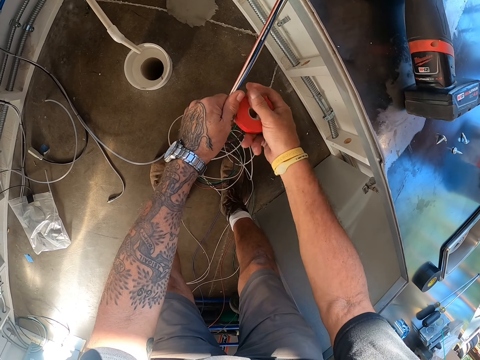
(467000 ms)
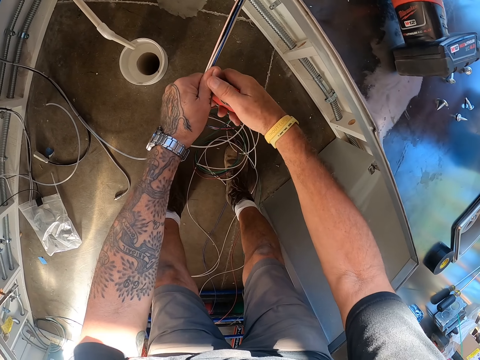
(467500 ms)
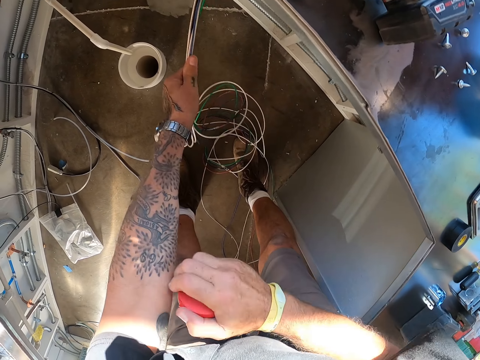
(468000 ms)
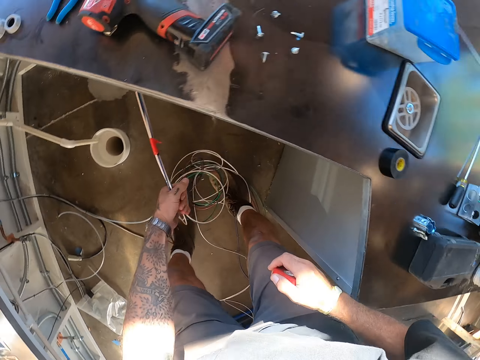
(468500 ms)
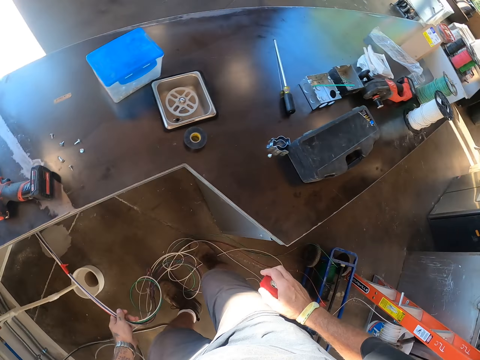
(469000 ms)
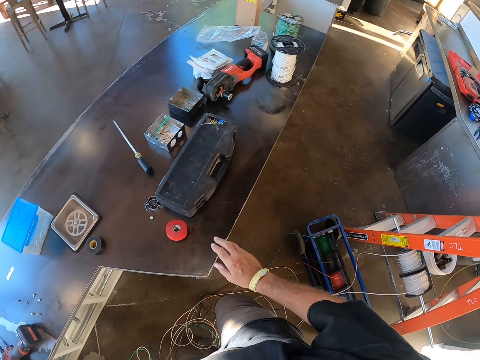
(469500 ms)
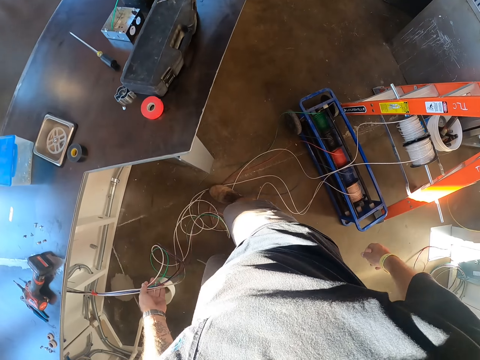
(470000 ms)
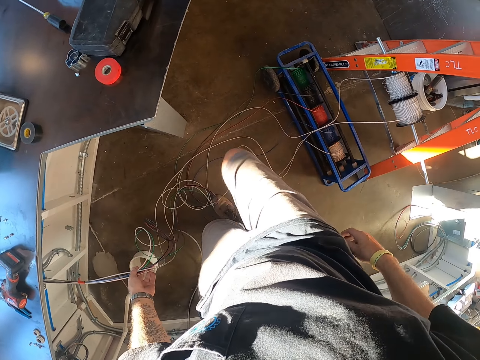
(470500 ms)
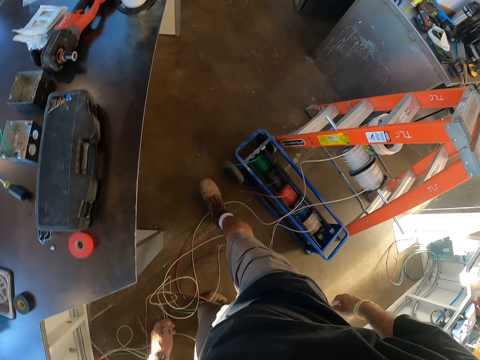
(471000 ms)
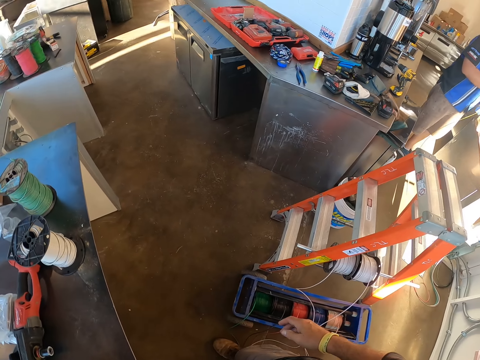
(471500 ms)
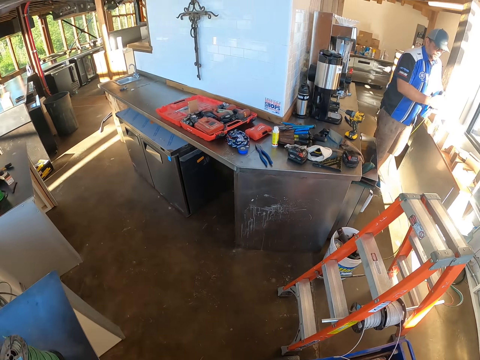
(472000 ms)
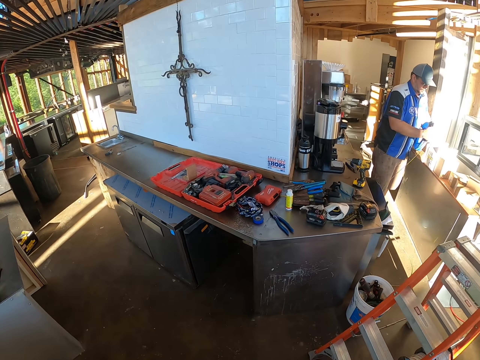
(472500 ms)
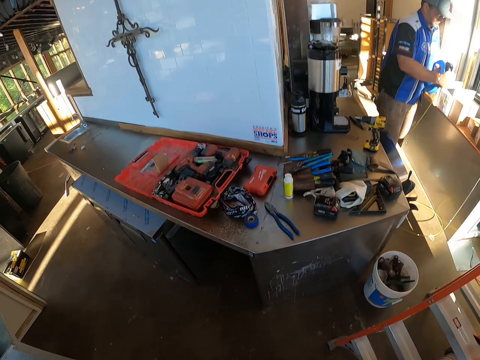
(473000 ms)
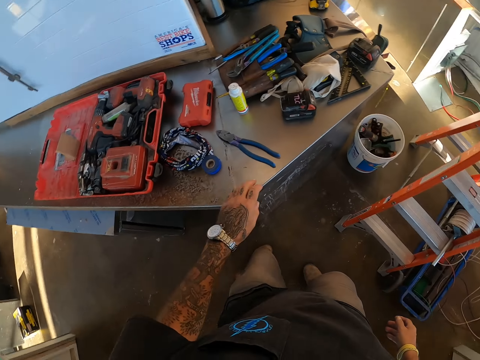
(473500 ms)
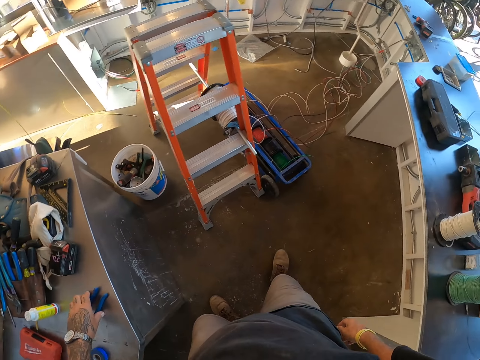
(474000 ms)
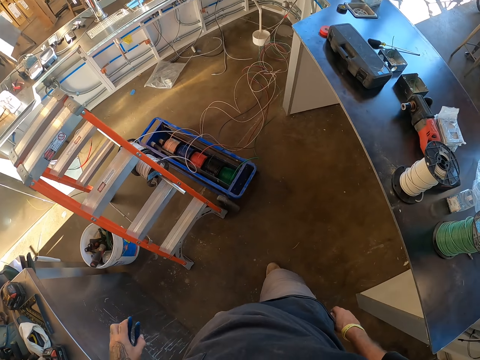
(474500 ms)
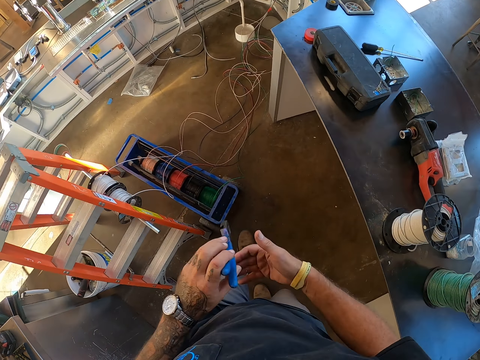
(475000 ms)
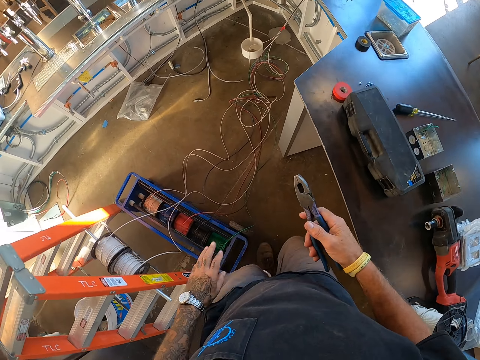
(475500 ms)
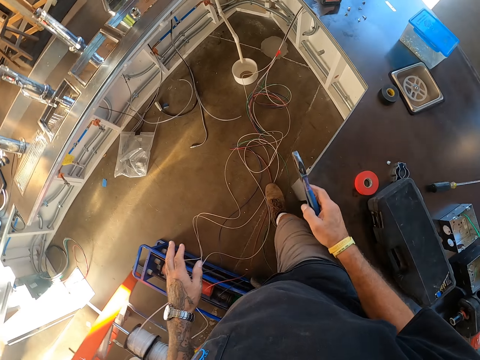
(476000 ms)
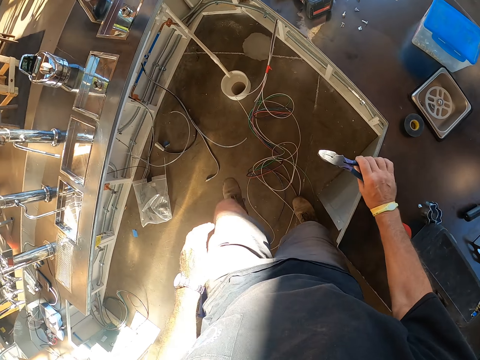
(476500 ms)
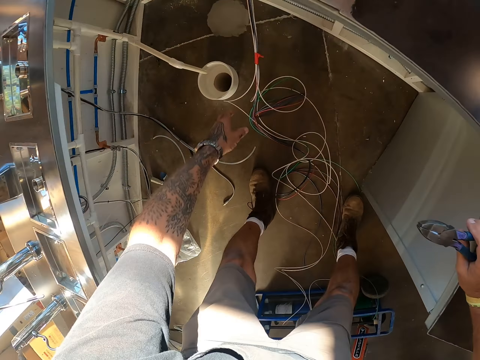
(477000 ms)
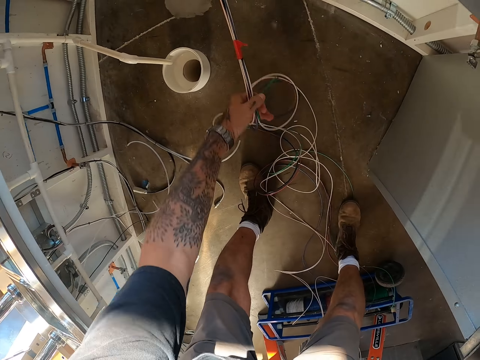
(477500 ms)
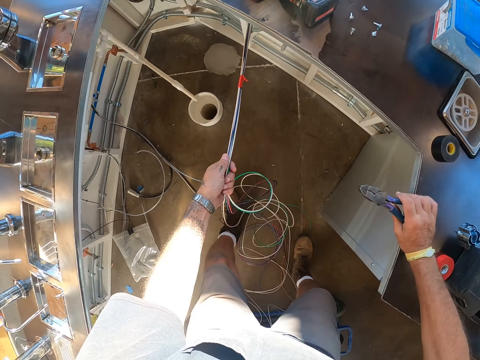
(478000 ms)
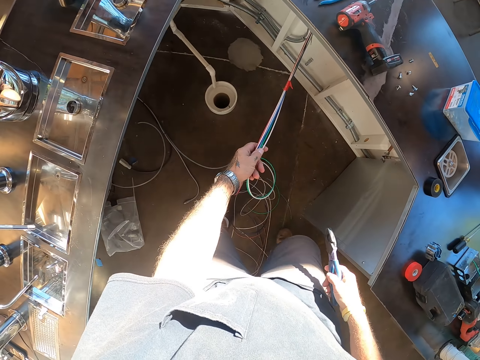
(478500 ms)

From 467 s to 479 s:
The camera wearer cuts off the tape. They put down the tape. They throw the tape on the table. They walk away from the table. A man pulls the cable. The camera wearer picks up the pliers on the table. They walk towards the cables. They hold the pliers with the other hand. They hold the cables. They pull the cables.

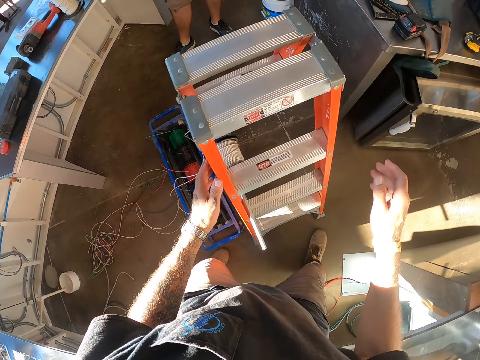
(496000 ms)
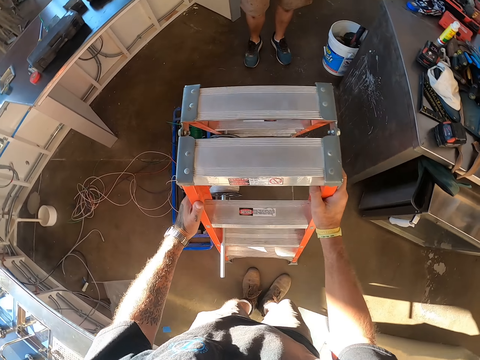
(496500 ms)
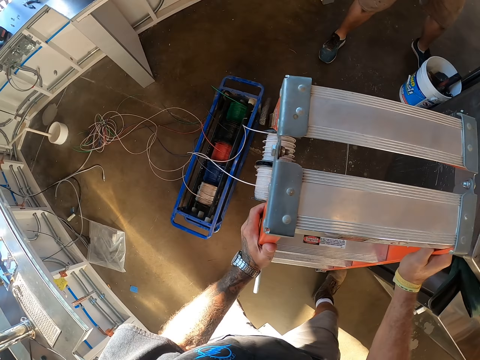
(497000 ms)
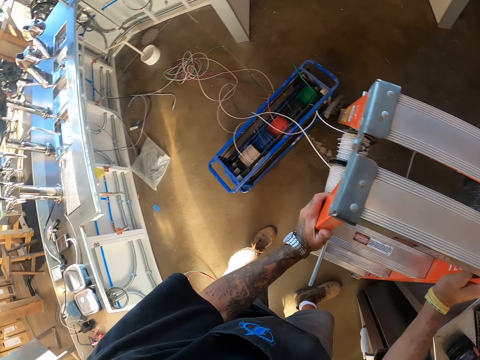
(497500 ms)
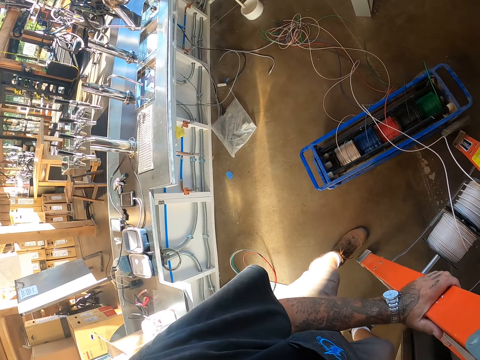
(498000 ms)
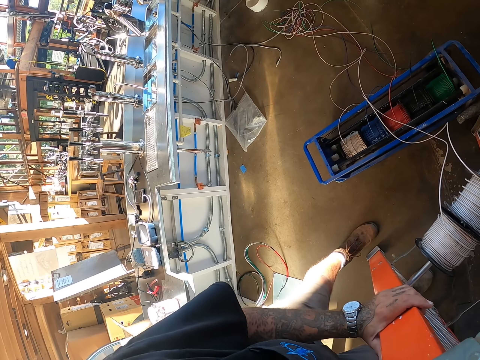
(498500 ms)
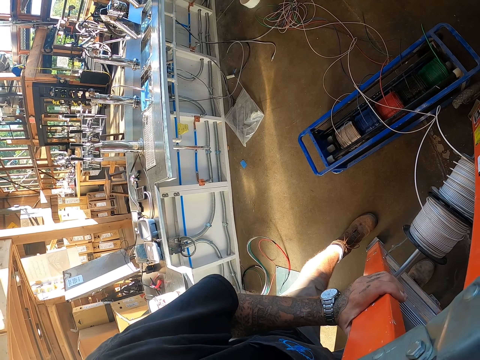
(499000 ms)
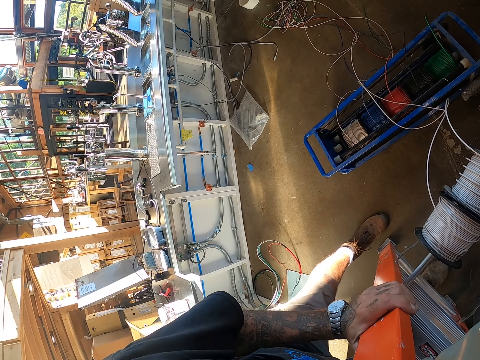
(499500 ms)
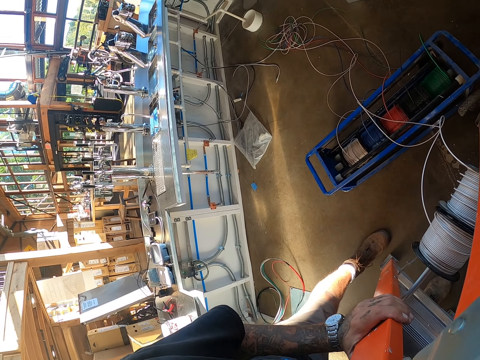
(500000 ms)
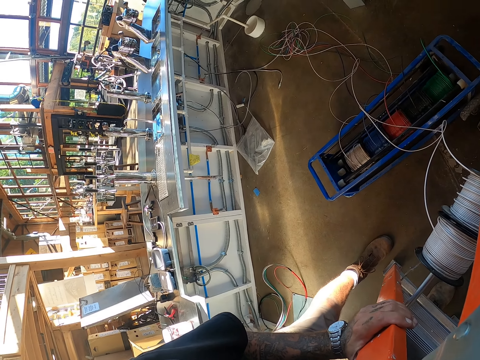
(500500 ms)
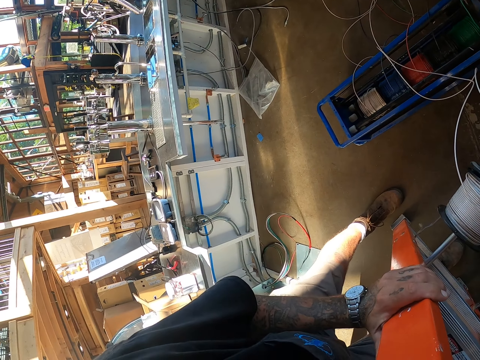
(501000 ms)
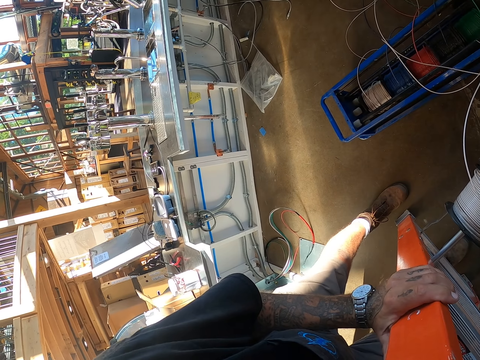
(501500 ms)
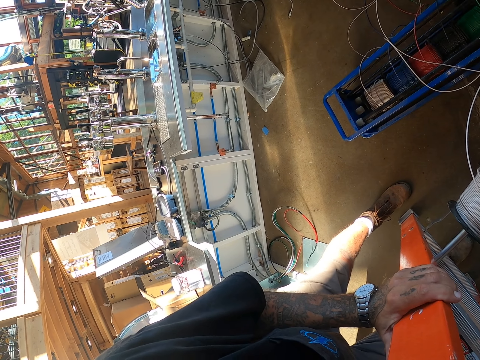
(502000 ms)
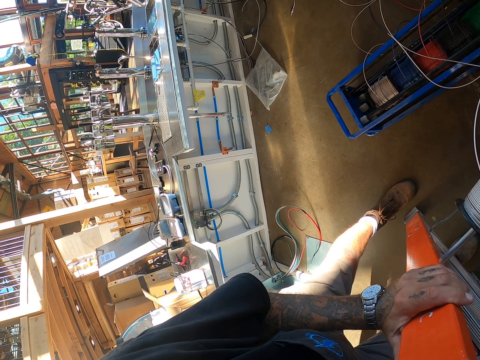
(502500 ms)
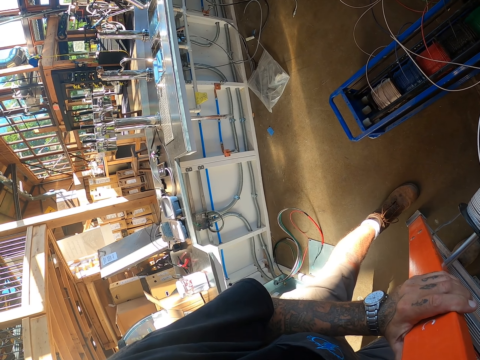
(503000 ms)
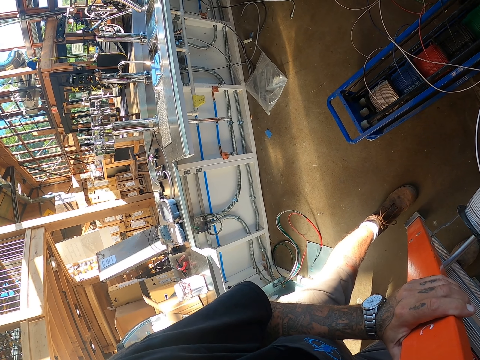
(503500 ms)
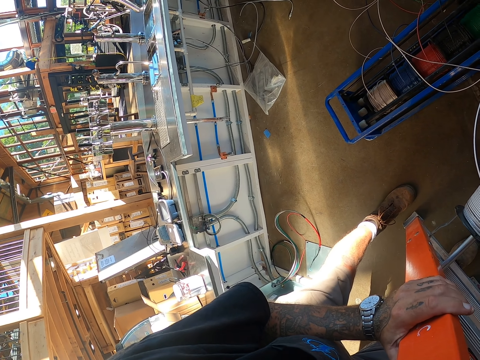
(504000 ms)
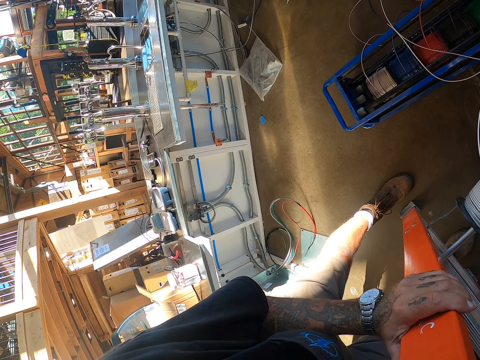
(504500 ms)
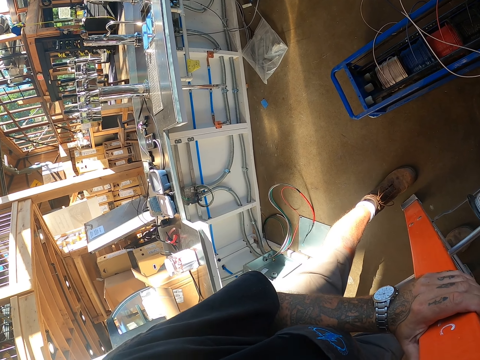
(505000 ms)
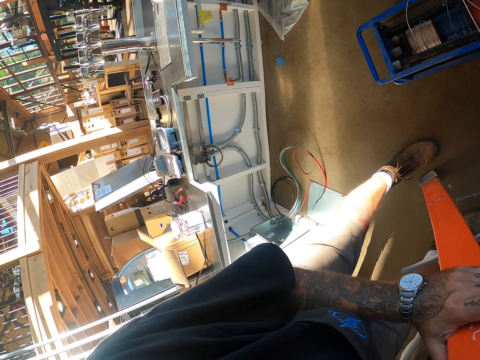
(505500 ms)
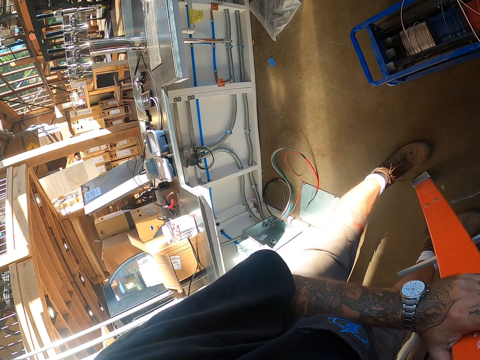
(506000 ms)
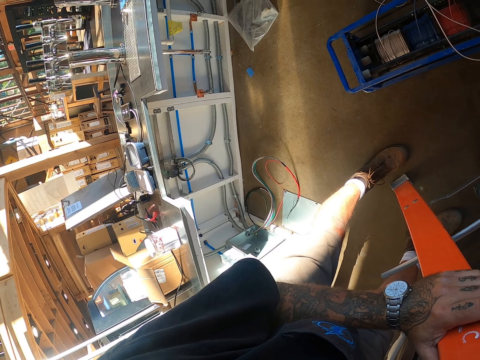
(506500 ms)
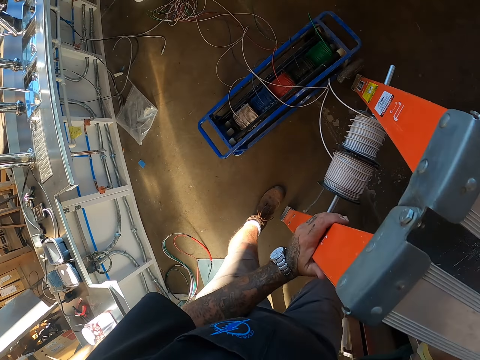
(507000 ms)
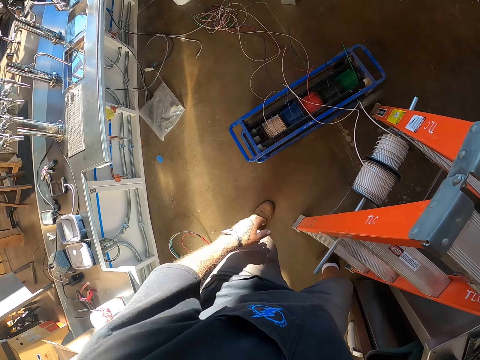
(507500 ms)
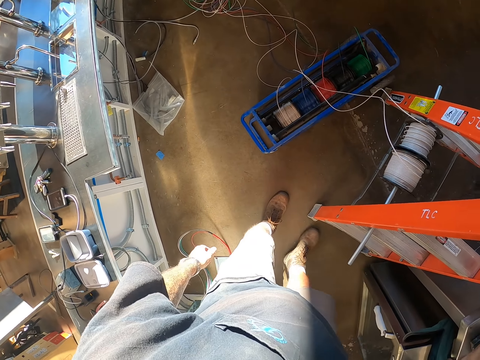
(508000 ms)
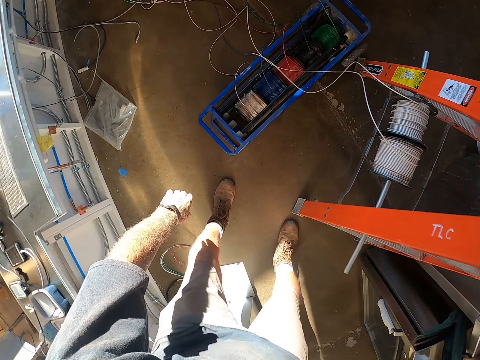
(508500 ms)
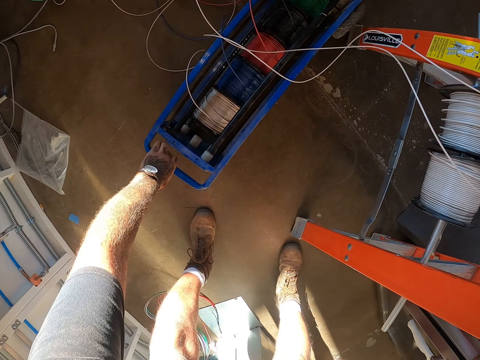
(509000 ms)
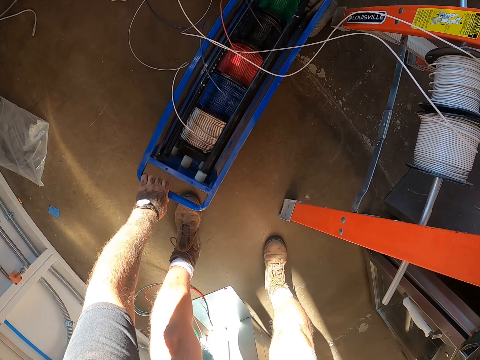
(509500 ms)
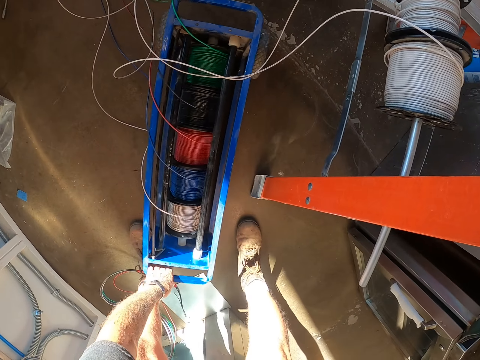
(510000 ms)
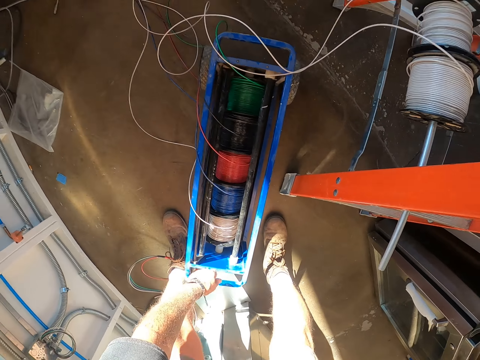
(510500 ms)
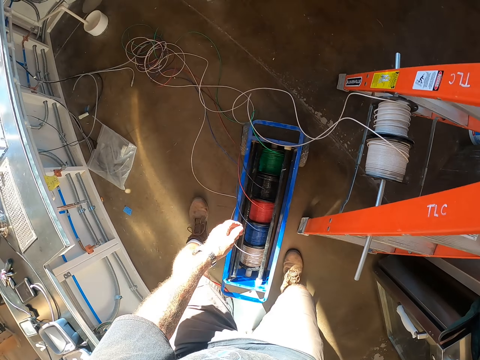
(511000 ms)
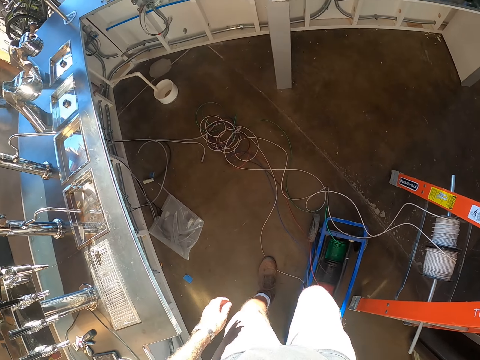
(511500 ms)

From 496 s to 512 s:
The camera wearer holds the ladder. They carry the ladder. They move the ladder. They look at the cables. They look around. They drag the cable holder. They move the cables.
